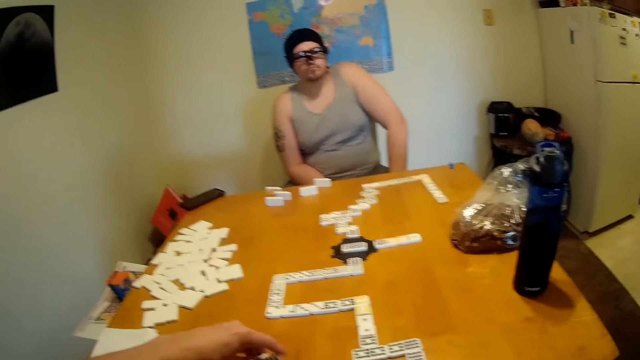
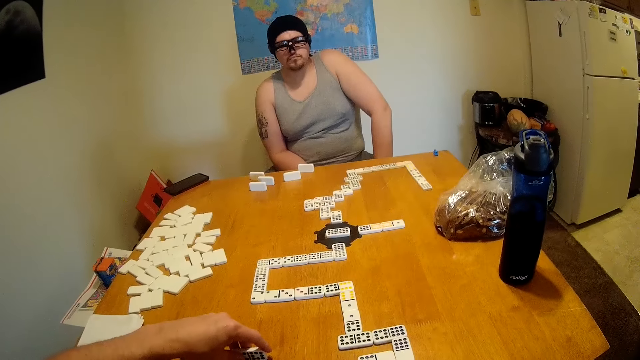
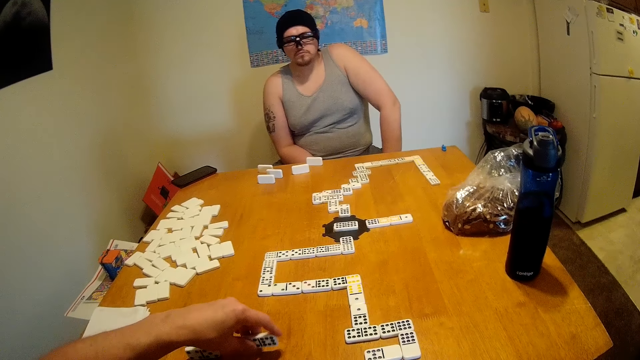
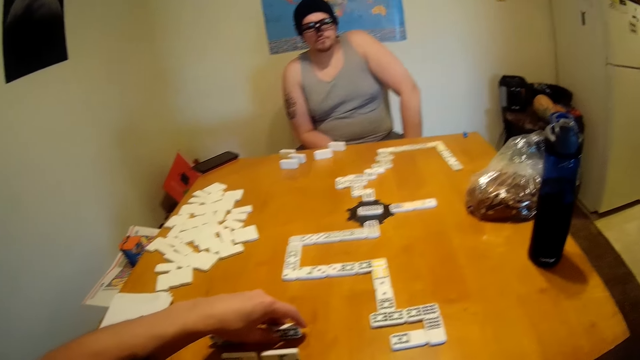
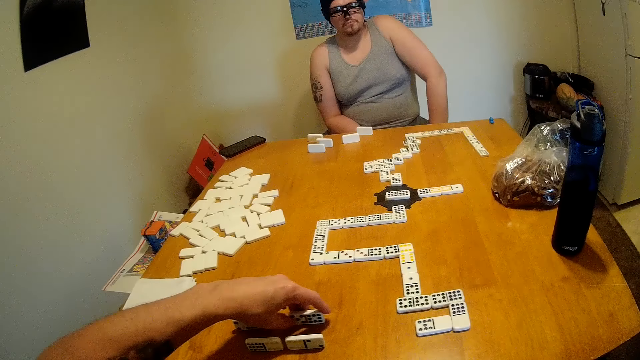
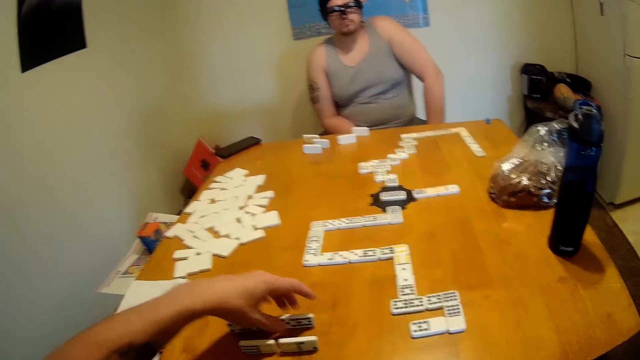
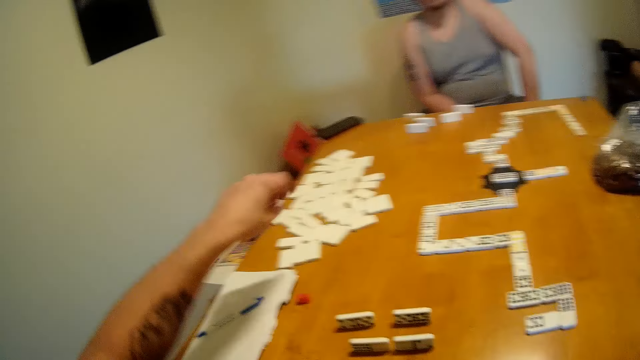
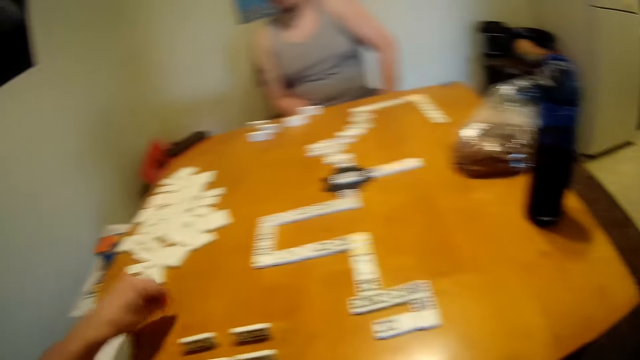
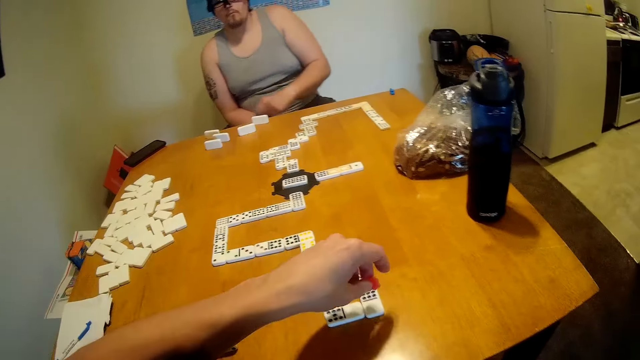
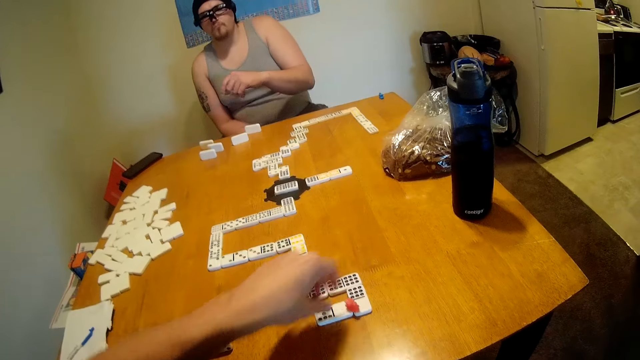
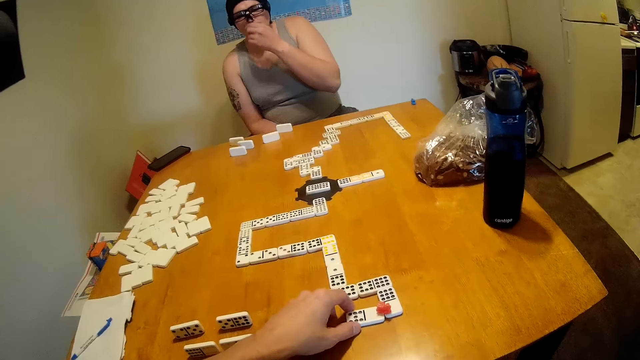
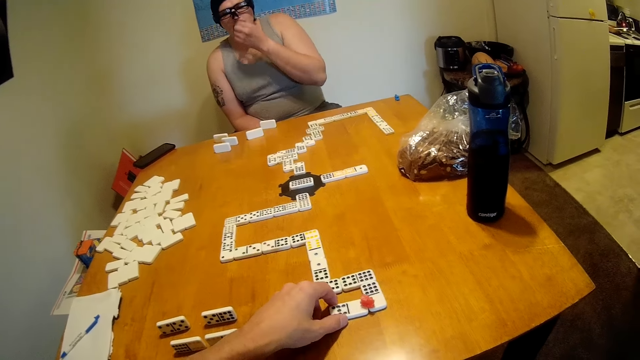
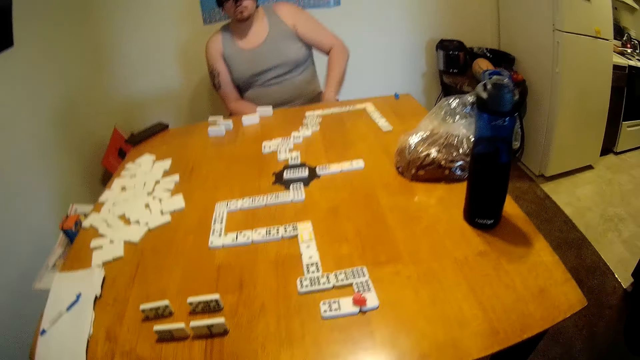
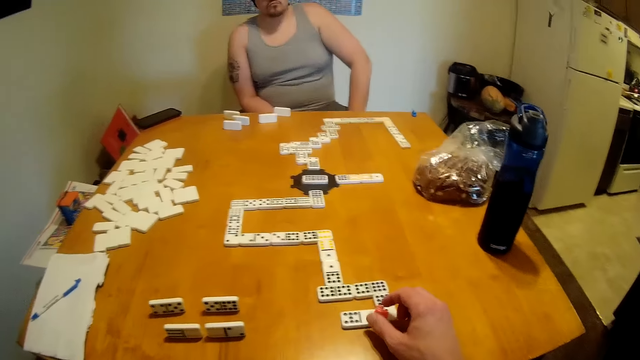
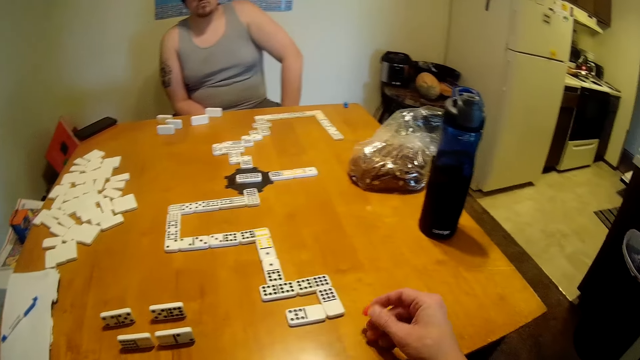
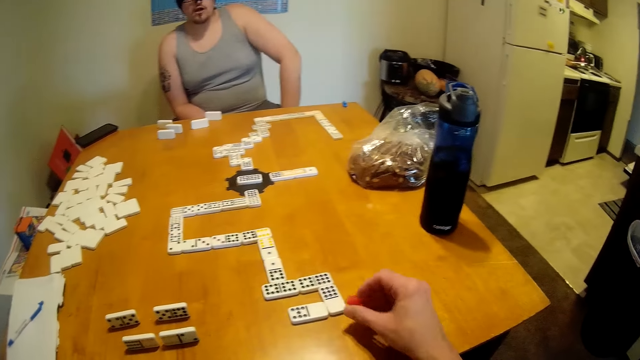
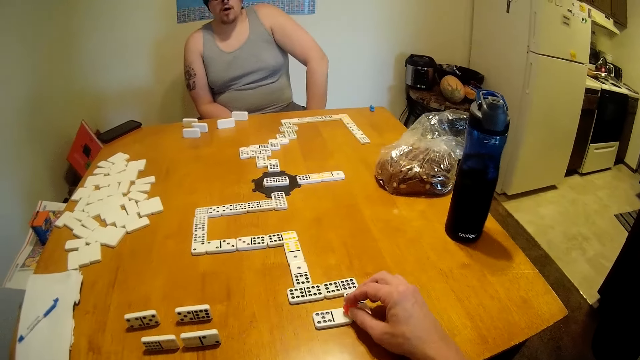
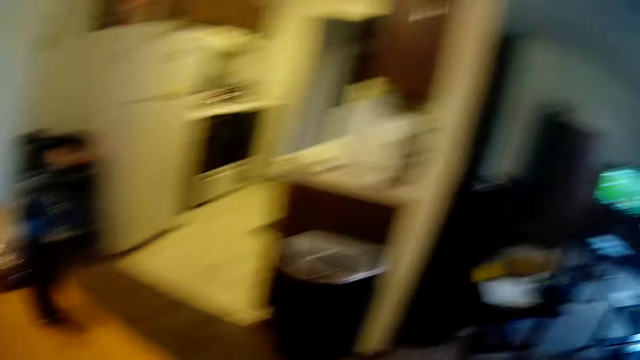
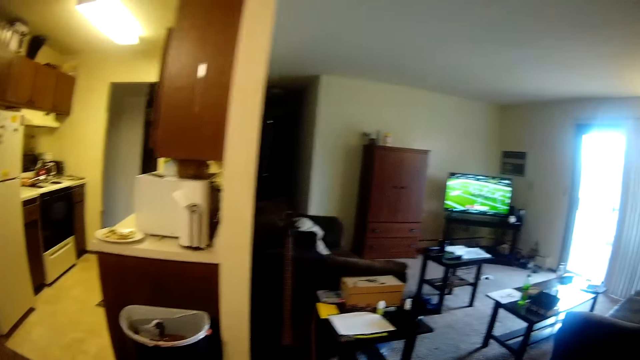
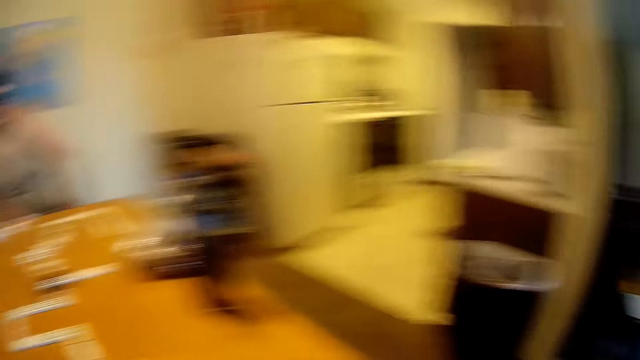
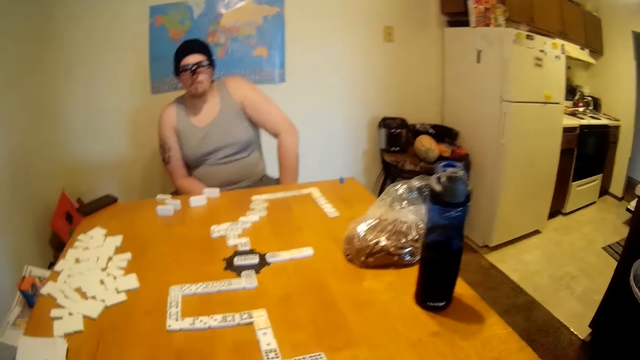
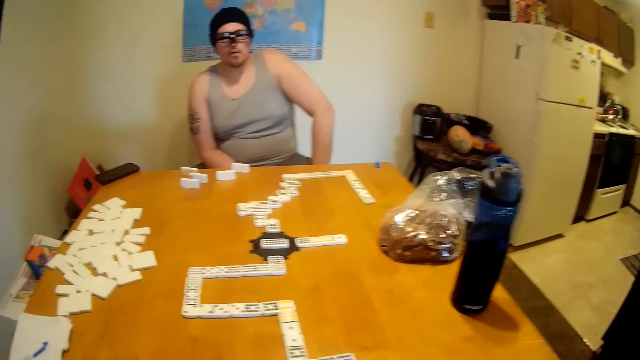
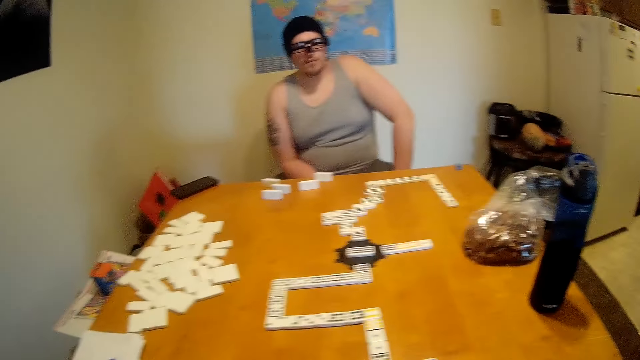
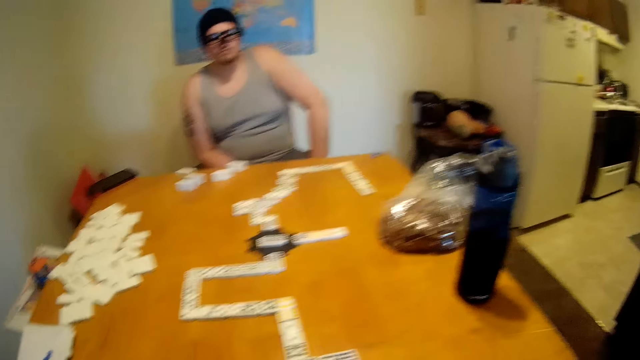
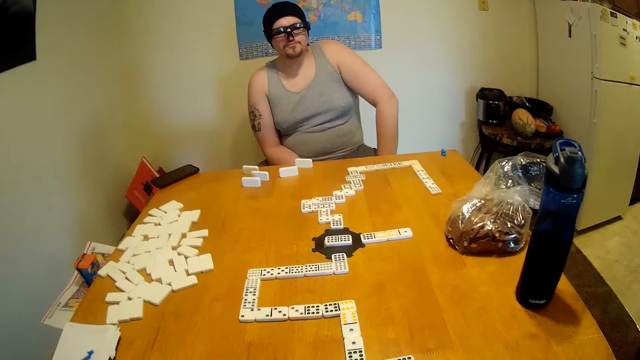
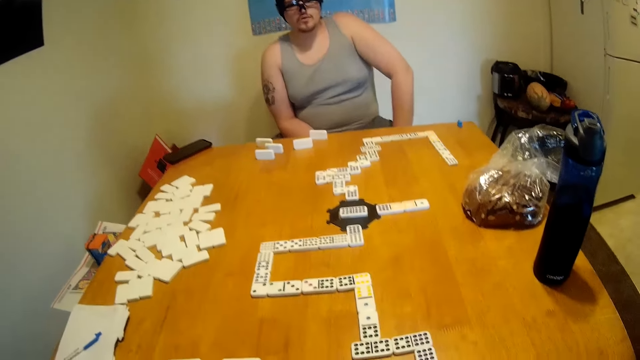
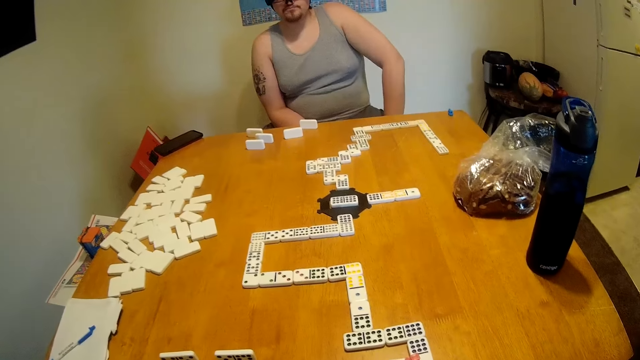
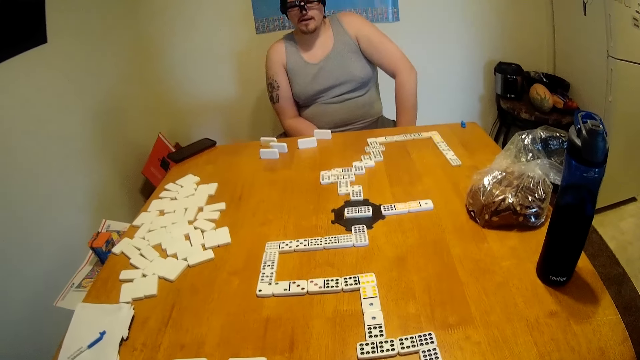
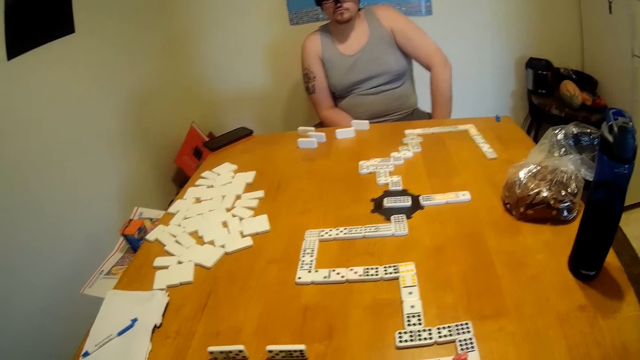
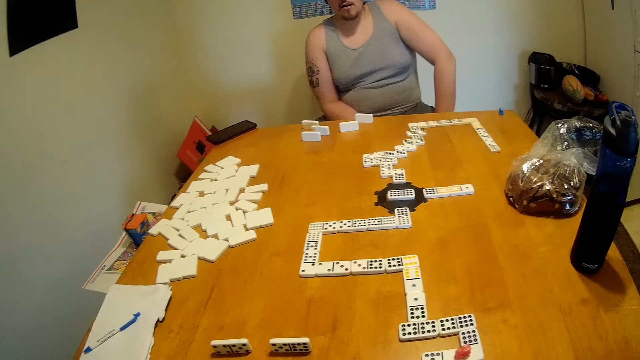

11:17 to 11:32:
The camera wearer knocks a dice on the table. A man looks around the table. The camera wearer knocks the dice on the table. They pick up a marker from the table, place the marker on a domino chain, and move the rectangular dice. The man moves a rectangular dice and looks around the table. The camera wearer lifts the marker from the domino chain, places the marker on the domino chain, looks around the house, and watches television. The man looks around the table. The camera wearer looks around the table.

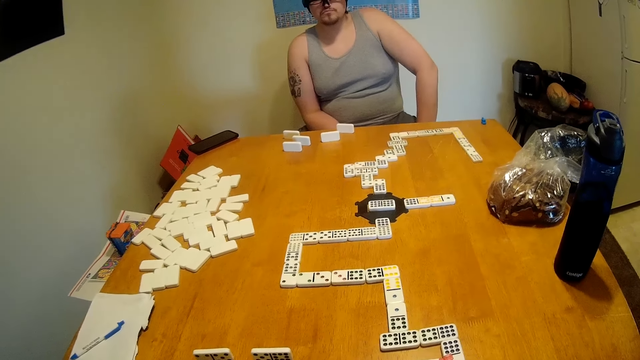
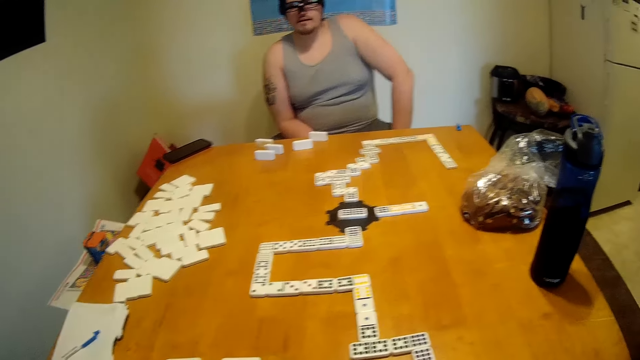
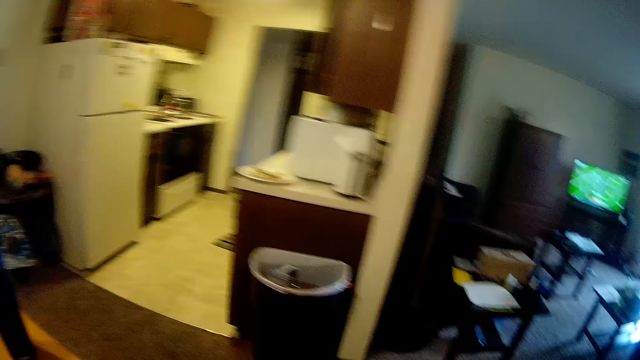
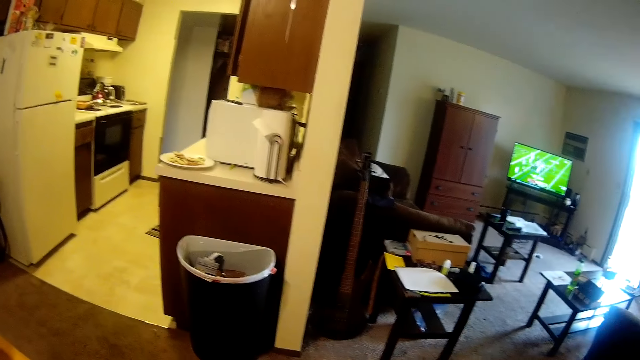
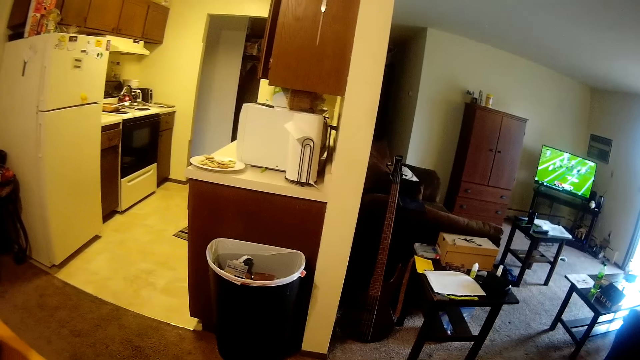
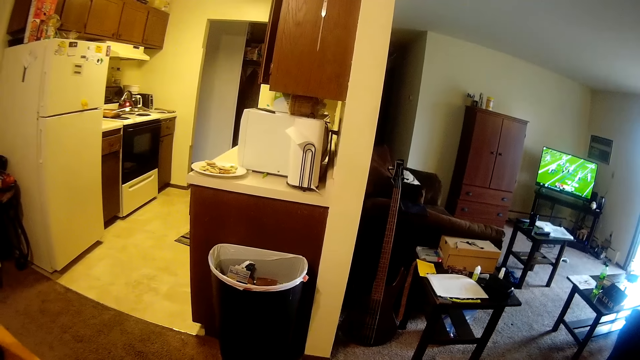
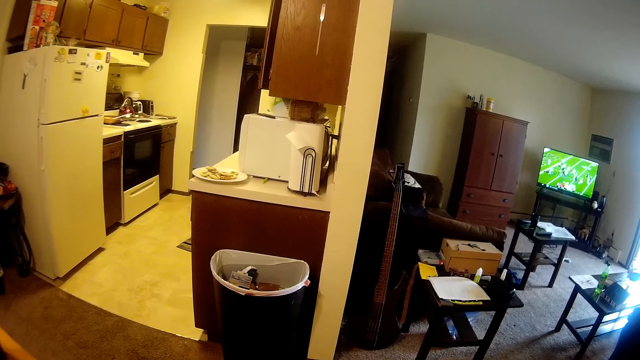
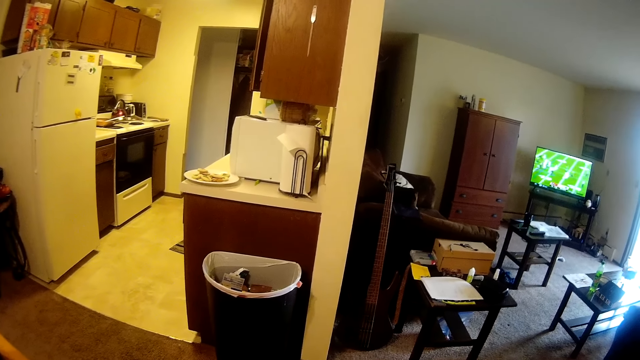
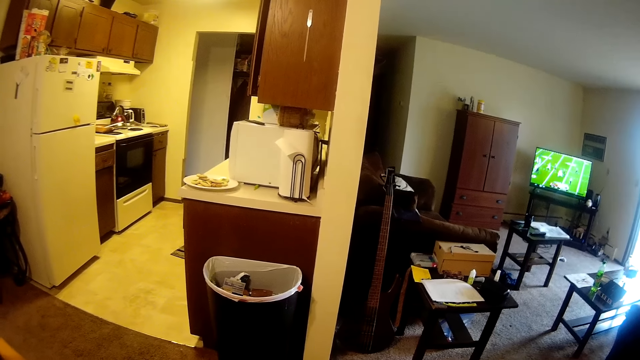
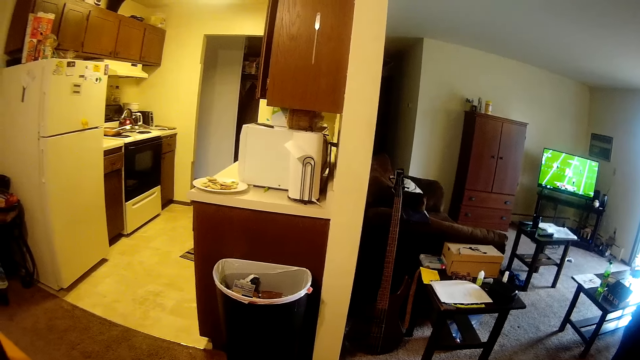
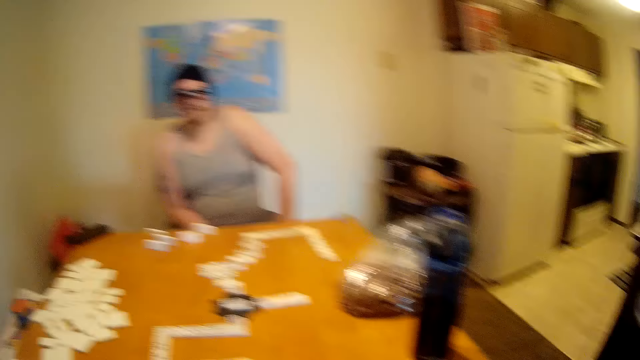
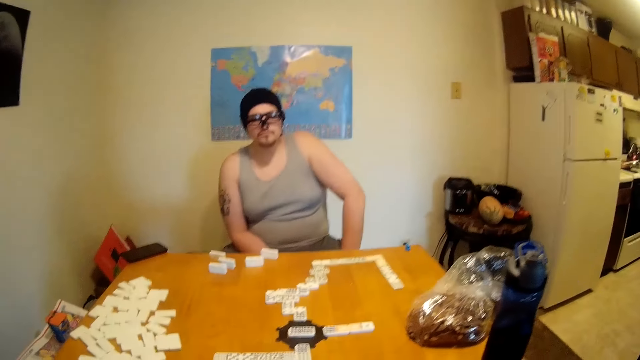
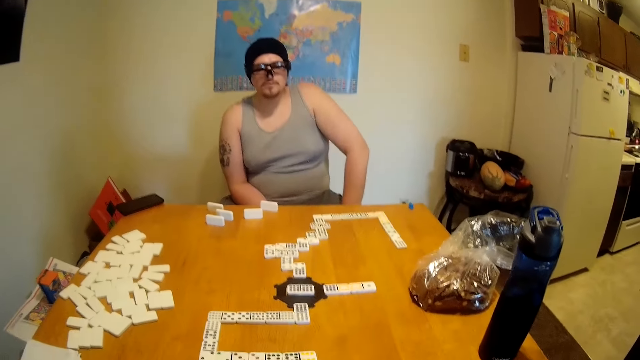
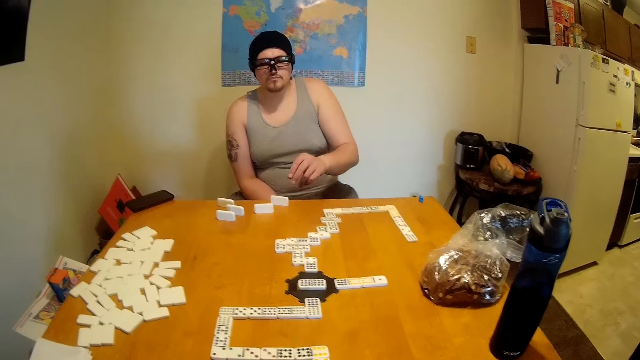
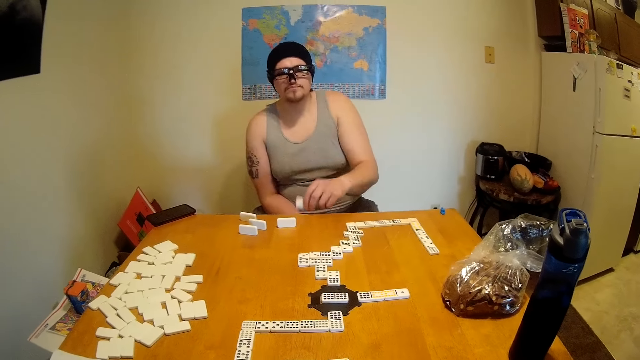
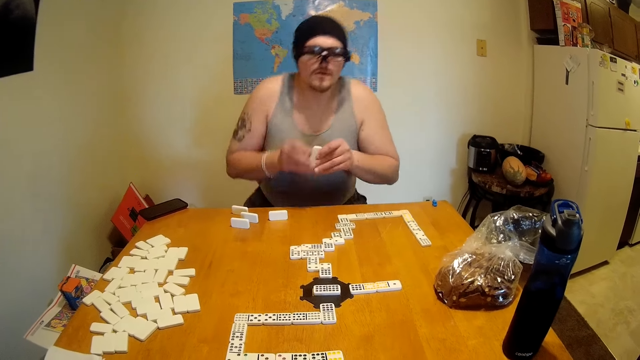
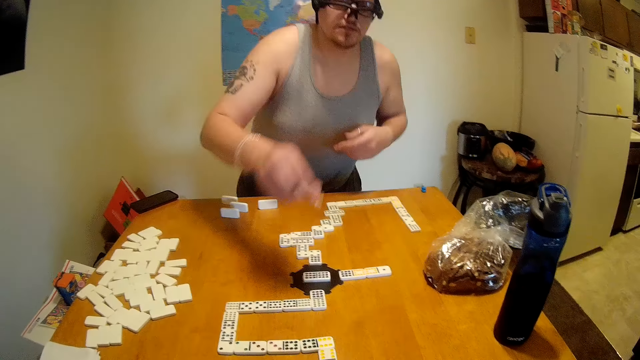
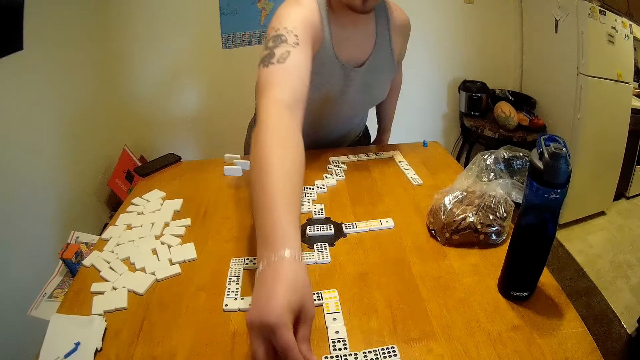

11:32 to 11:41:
The camera wearer watches television and looks around the house. They look around the table. A man lifts a tile from the table and stands up.
